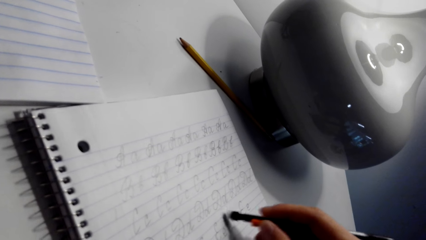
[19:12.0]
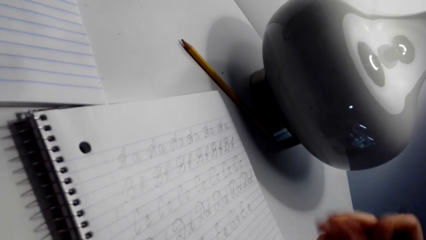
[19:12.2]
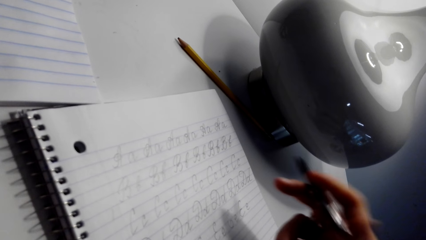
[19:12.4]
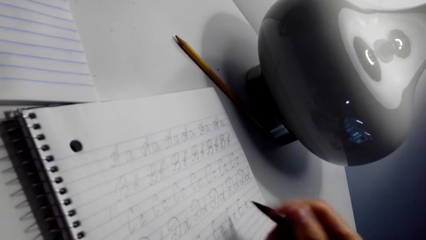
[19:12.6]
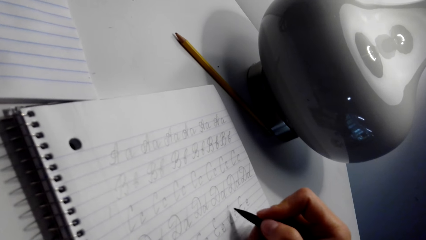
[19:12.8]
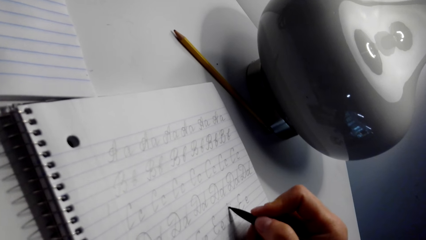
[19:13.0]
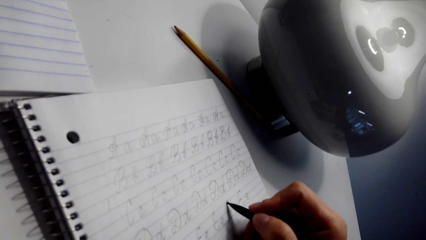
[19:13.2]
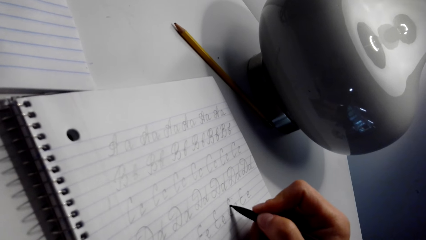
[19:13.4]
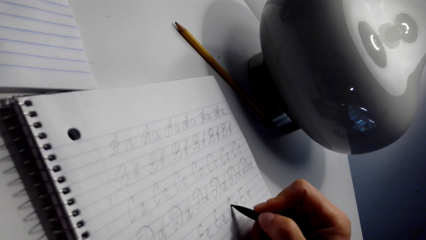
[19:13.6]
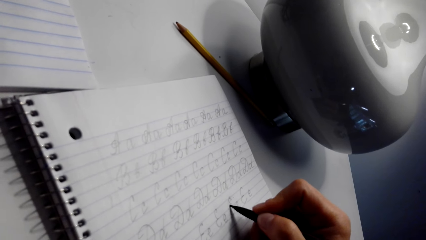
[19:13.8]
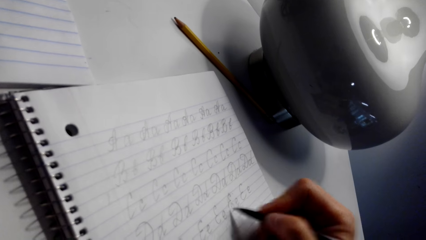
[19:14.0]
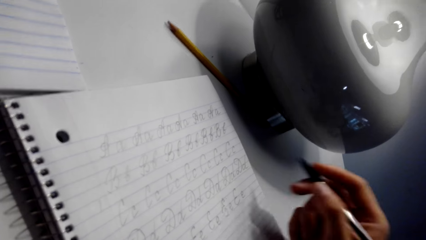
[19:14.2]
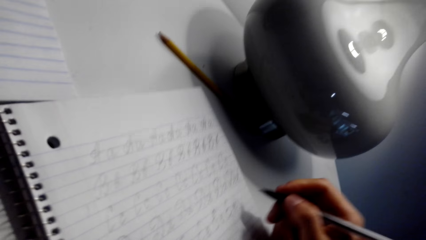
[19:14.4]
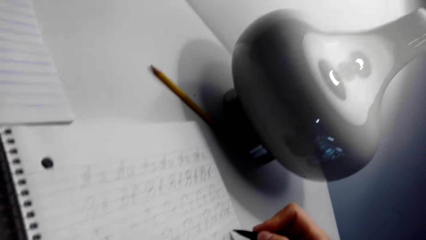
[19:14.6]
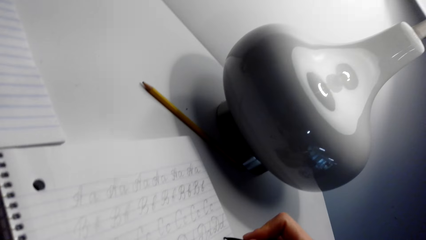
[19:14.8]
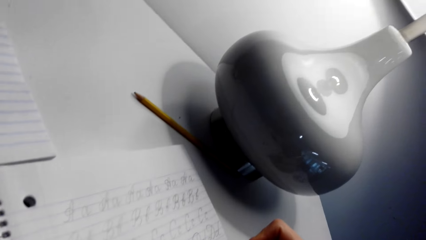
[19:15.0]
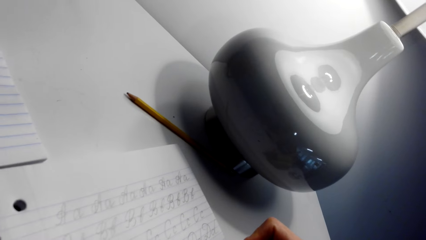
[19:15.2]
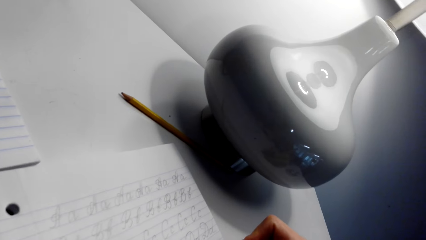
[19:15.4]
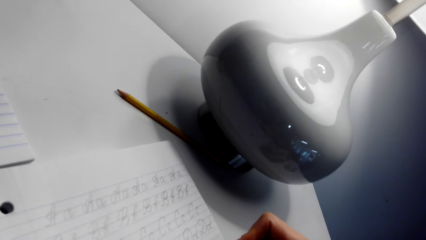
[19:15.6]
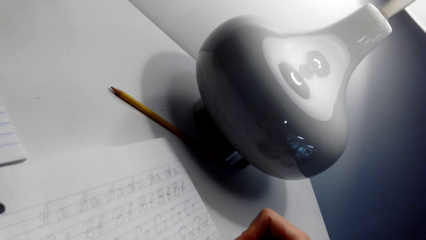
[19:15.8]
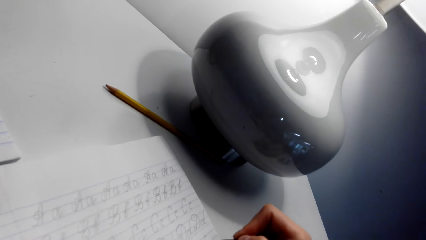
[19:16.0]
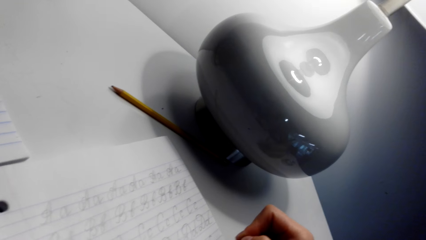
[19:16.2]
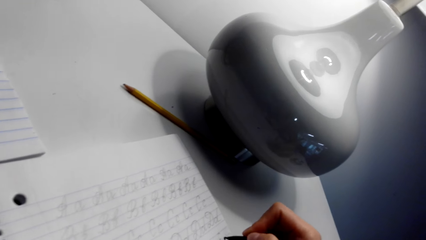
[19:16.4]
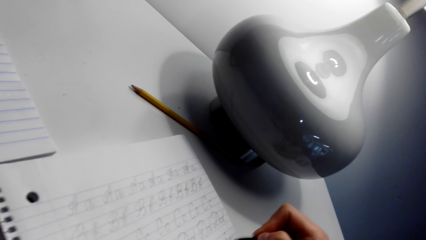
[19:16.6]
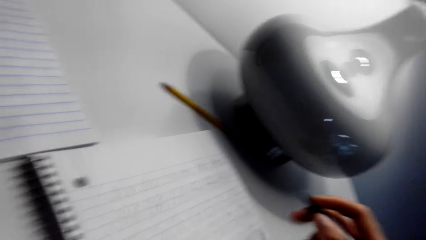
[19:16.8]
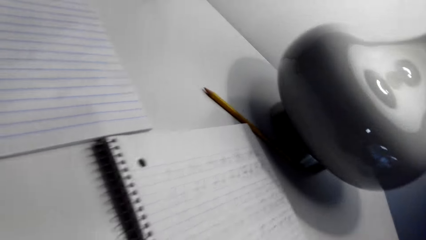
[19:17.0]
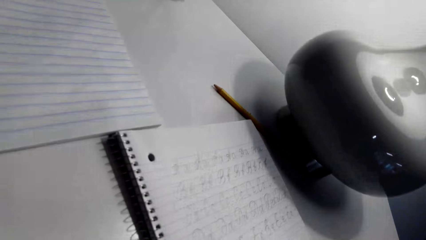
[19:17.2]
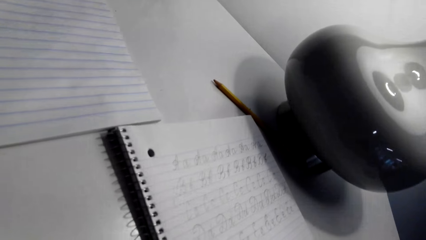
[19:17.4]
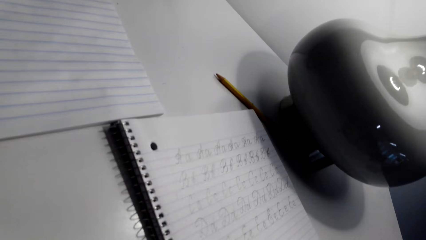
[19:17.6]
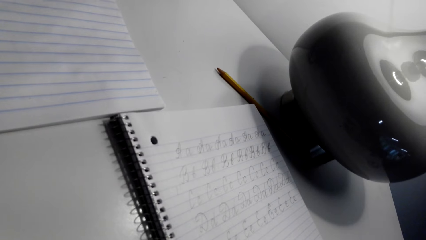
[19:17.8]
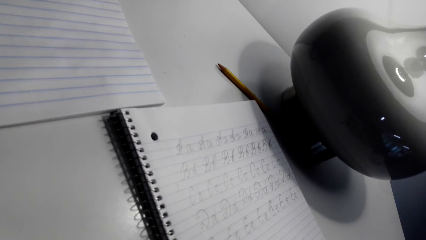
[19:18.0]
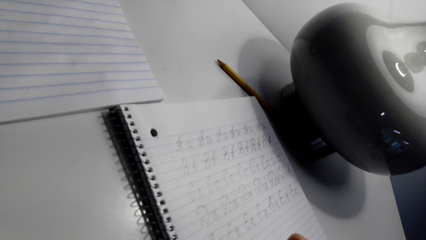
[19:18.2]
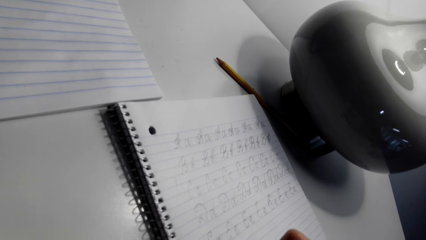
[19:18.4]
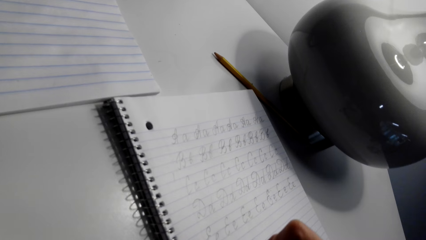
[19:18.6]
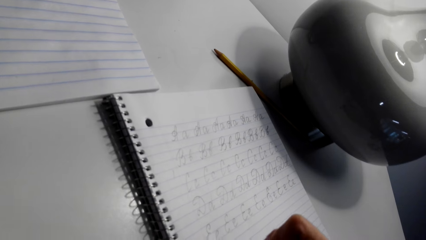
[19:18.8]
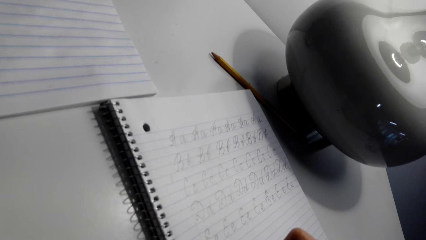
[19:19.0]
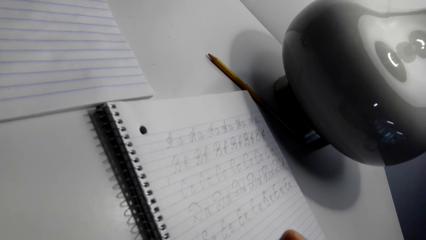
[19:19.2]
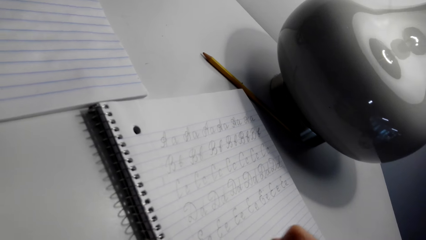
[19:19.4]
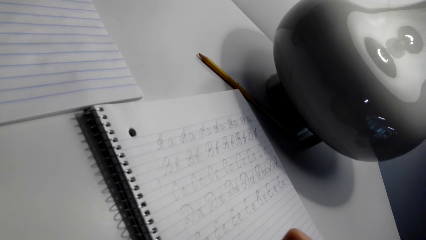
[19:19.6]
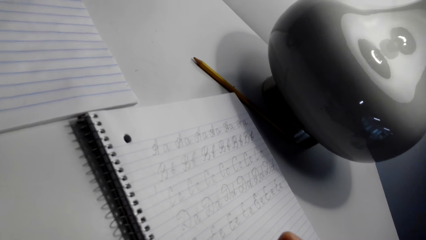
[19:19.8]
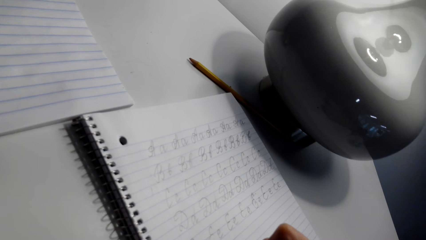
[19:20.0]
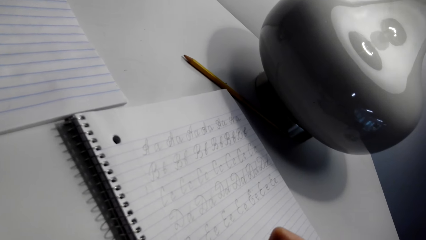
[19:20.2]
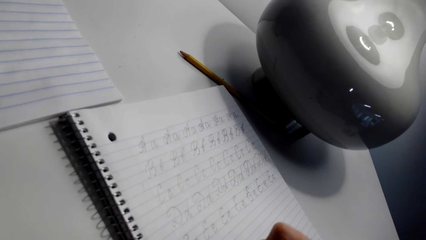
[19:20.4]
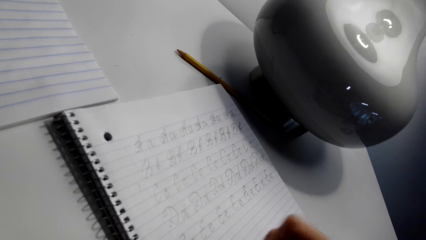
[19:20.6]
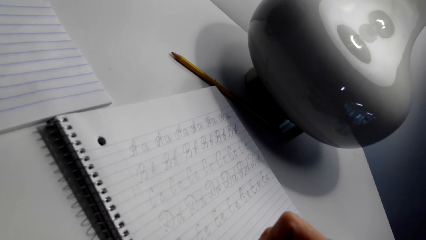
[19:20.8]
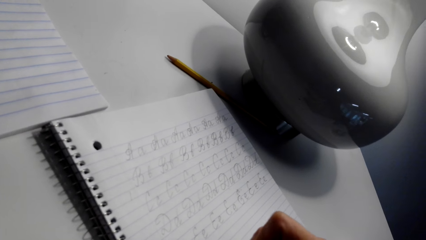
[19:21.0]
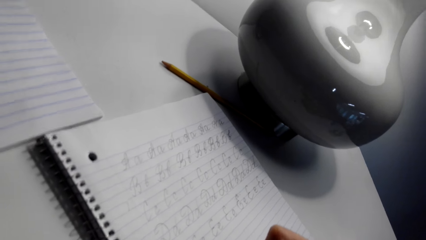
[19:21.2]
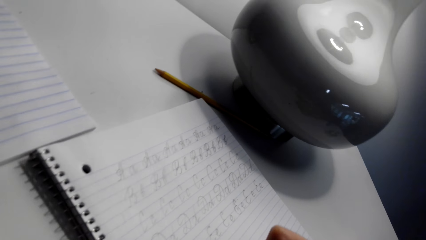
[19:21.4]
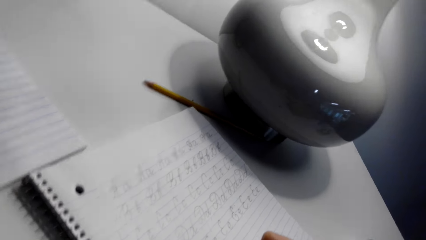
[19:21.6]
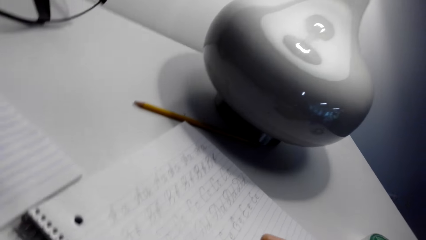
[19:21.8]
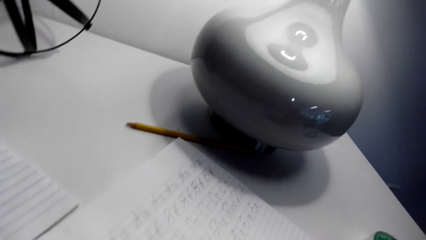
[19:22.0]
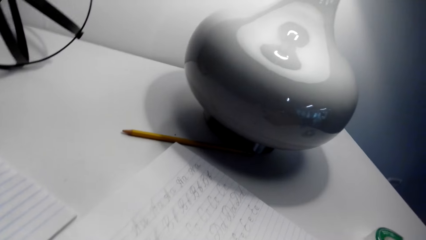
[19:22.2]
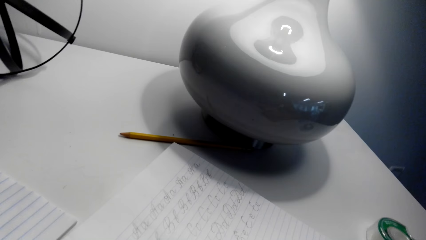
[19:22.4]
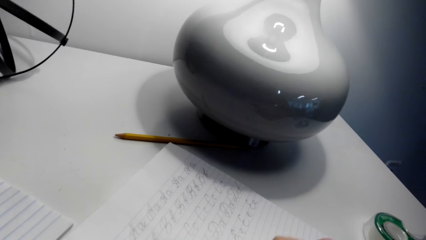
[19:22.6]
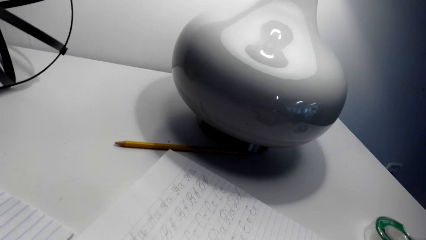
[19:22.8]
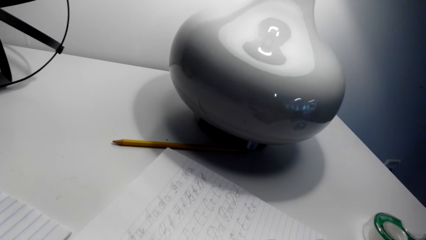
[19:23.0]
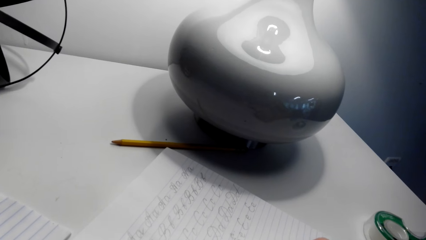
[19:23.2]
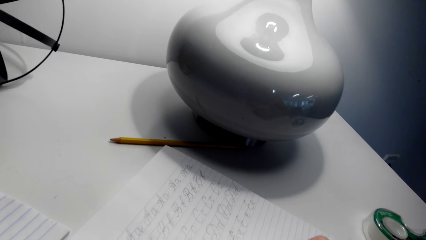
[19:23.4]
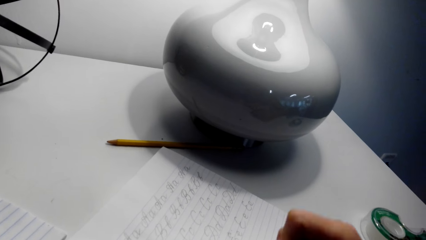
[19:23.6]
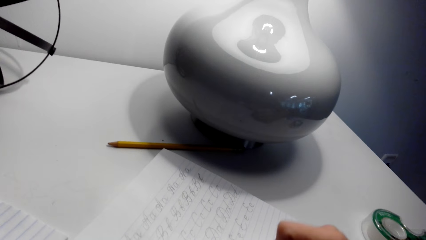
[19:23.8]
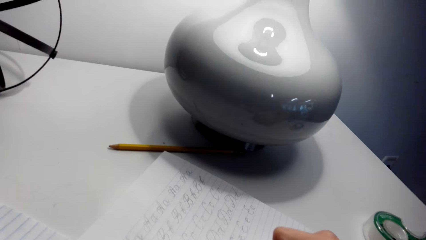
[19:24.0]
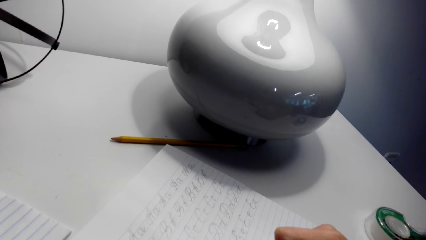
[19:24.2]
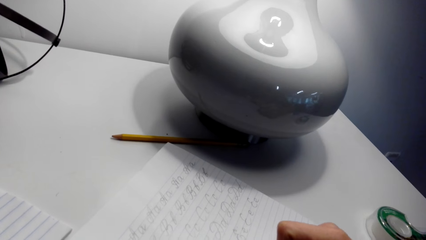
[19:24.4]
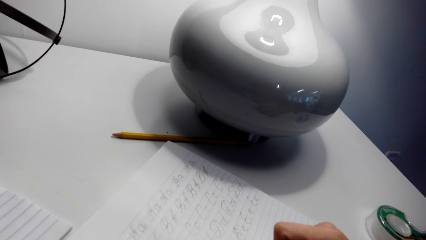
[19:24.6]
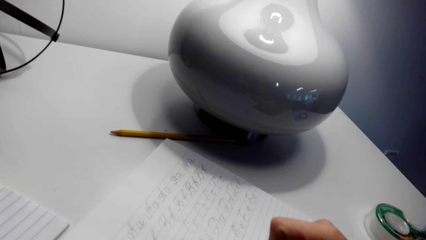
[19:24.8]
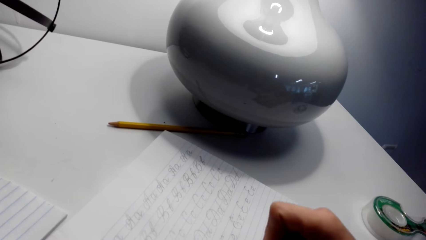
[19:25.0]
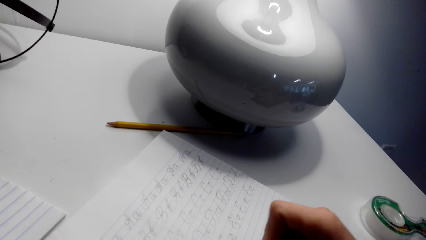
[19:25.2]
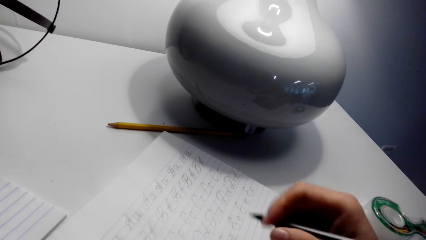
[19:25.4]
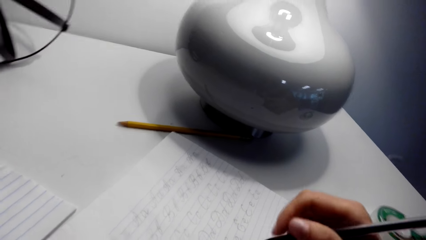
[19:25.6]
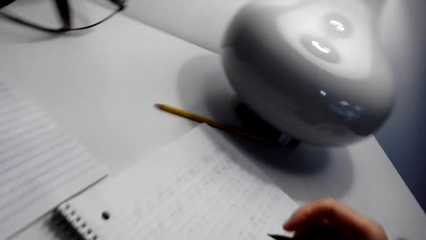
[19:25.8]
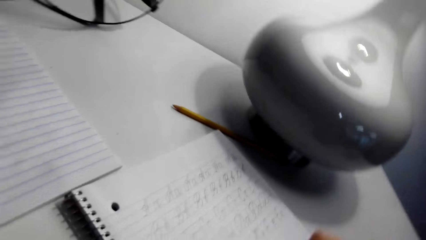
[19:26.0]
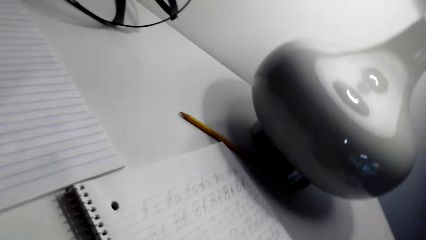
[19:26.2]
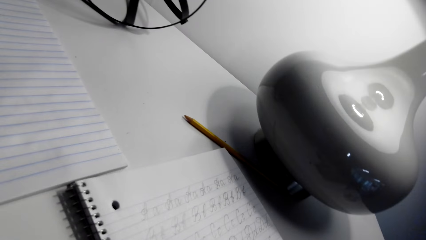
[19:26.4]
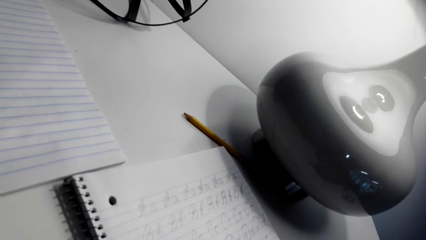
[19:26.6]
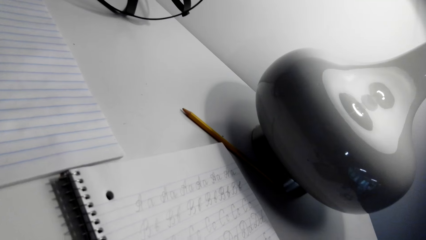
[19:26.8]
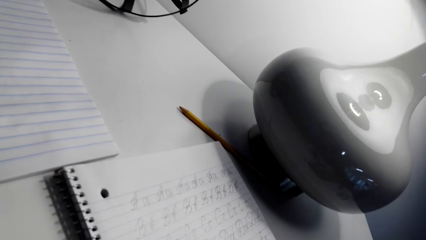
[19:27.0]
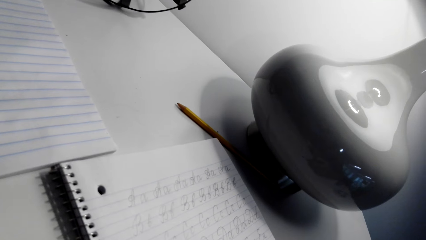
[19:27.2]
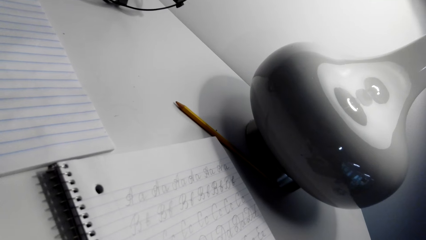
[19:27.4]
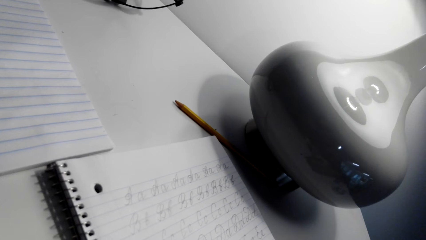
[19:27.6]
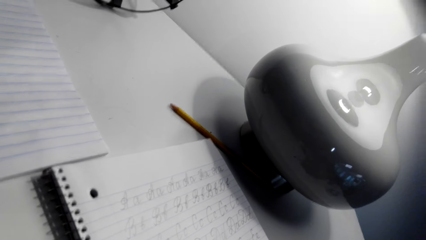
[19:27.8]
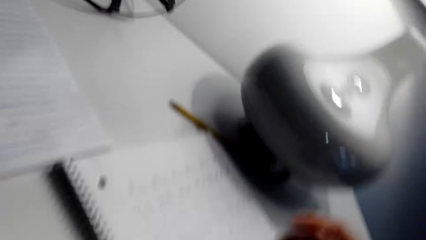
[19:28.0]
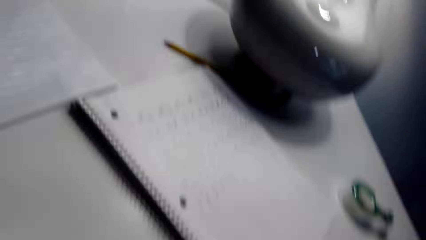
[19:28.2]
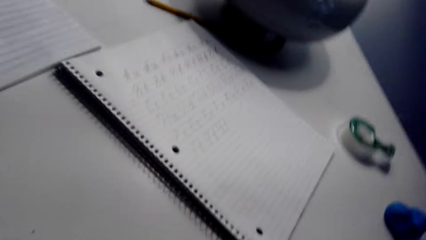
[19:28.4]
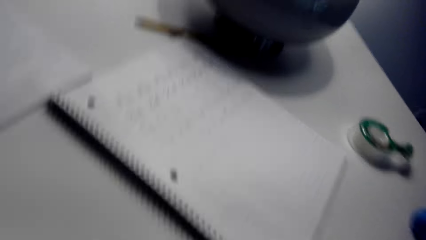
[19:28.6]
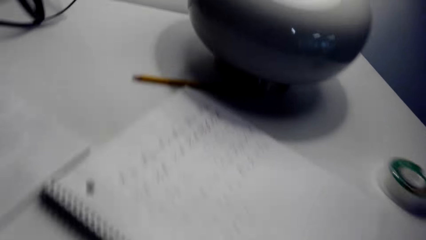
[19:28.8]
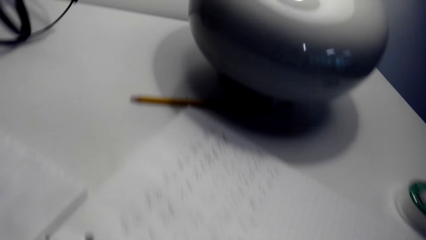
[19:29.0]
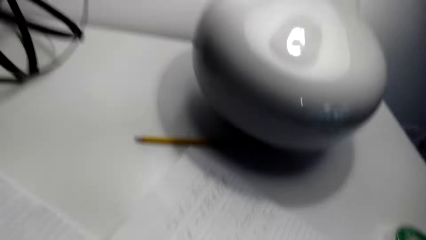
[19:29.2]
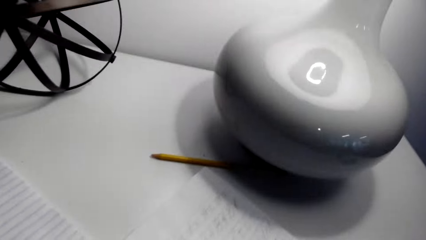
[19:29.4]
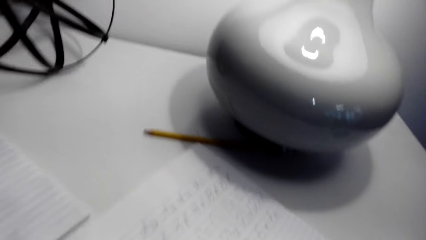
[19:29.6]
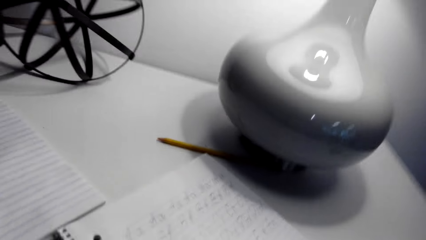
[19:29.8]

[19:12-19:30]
The camera wearer writes on the notebook with a pen. They look around. They write on the notebook with a pen. They look around. They move the notebook. They write on the notebook with a pen. They look around. They talk with a person. They write on the notebook with a pen. They look around. The person talks with the camera wearer. The camera wearer looks around.
